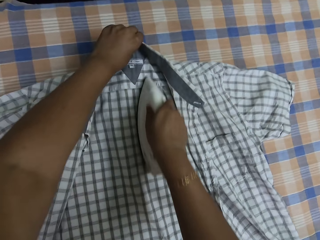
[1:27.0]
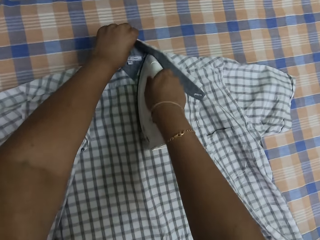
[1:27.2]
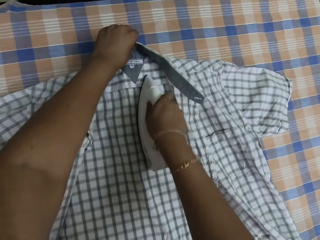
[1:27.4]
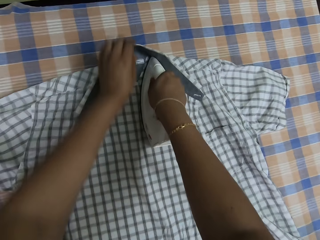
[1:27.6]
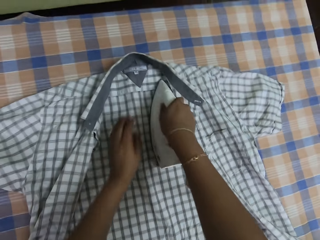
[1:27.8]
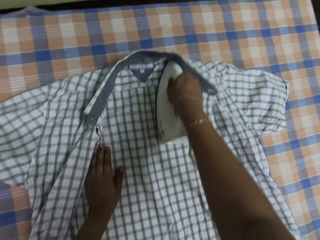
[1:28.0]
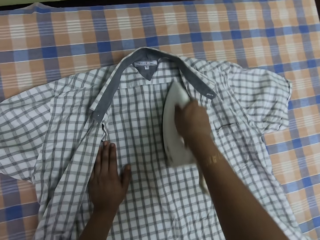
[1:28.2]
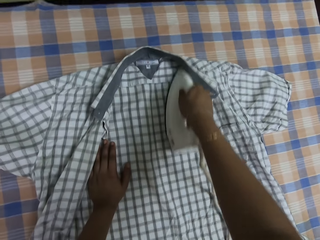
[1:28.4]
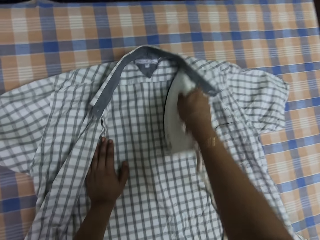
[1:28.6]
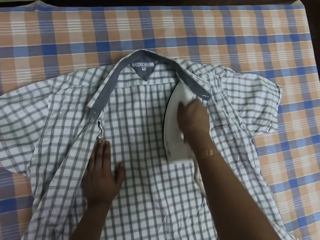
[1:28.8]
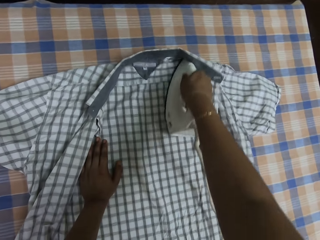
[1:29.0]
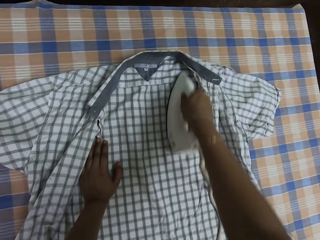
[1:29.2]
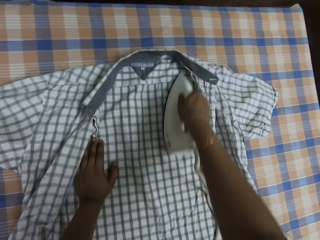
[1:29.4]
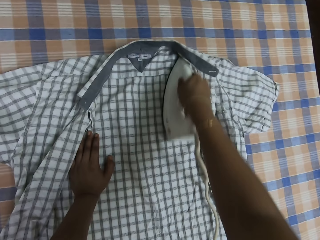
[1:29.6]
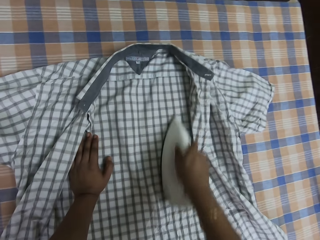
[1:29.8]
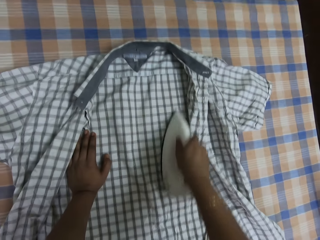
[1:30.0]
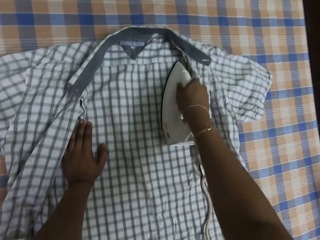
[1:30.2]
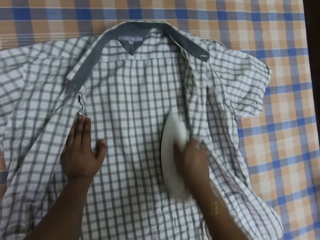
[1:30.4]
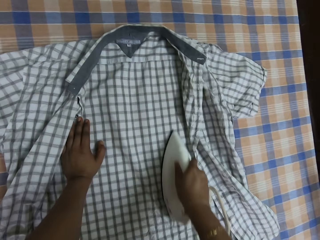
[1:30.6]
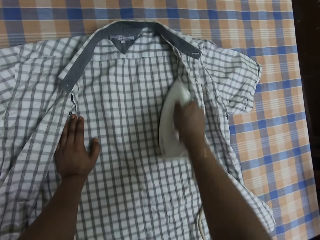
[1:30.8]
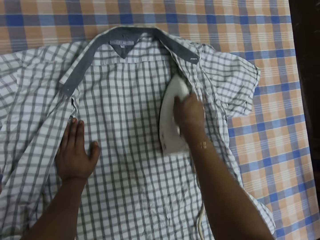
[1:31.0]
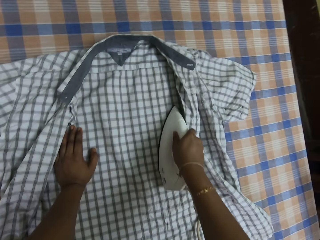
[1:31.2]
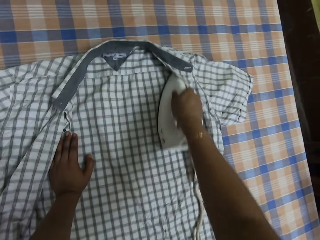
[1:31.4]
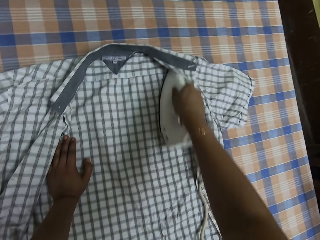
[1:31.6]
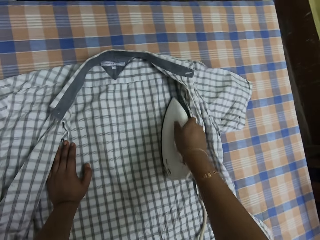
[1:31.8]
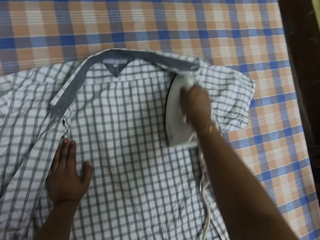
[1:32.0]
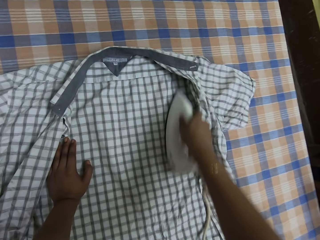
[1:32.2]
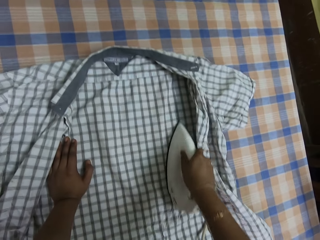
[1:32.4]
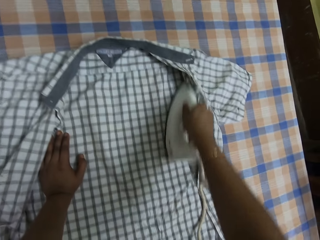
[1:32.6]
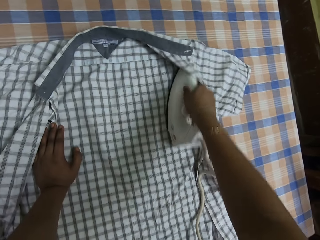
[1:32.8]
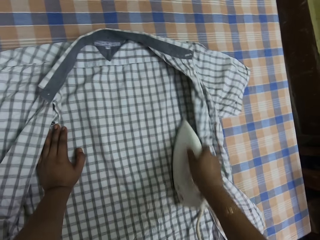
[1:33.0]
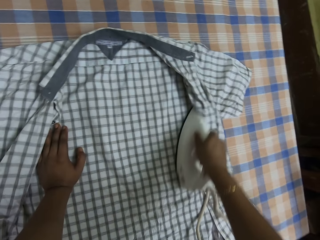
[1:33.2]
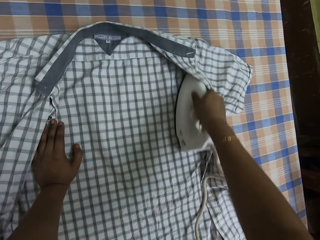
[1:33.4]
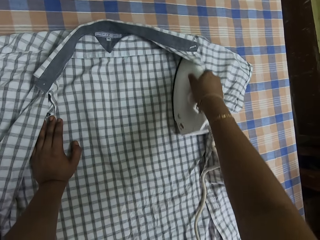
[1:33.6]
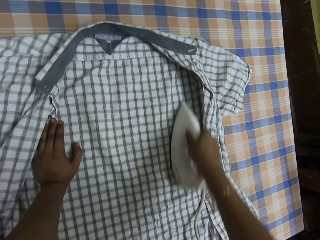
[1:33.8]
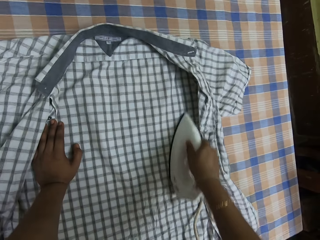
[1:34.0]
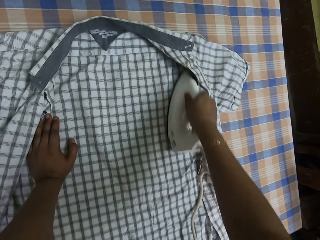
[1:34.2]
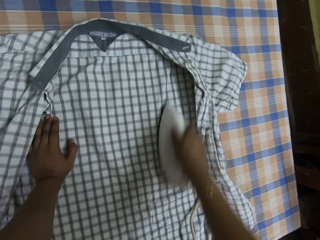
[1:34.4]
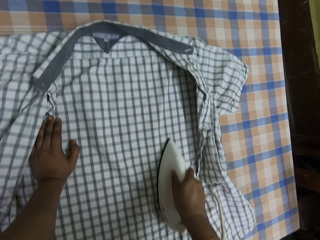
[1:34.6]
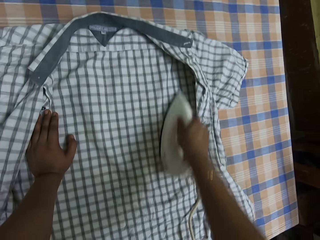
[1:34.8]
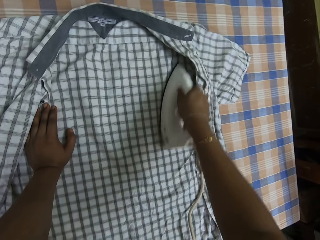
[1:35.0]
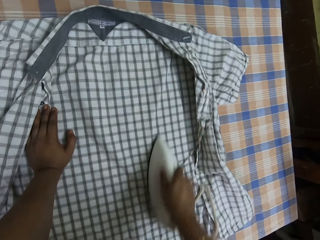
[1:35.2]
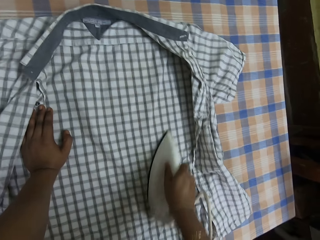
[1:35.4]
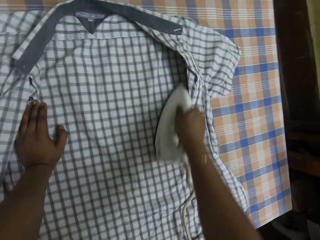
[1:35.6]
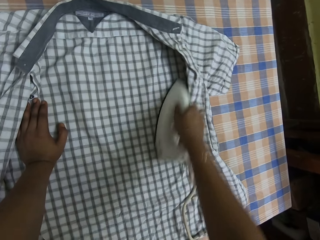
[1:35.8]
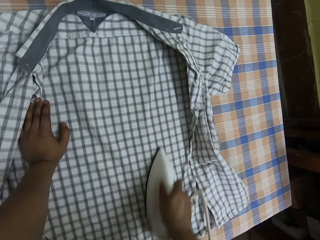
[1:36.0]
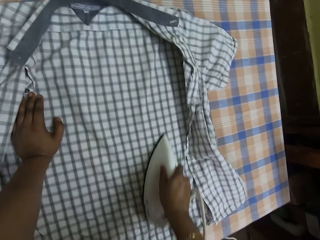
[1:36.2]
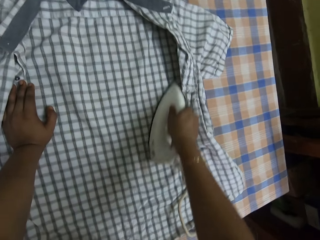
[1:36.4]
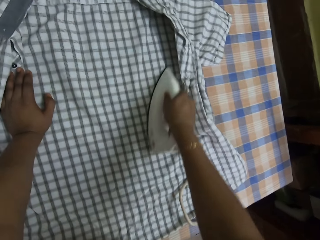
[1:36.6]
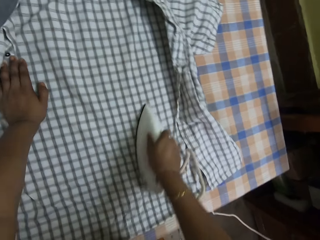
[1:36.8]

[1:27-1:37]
The camera wearer places her left hand on the shirt on the table.

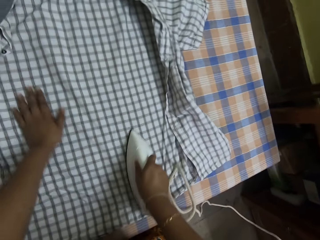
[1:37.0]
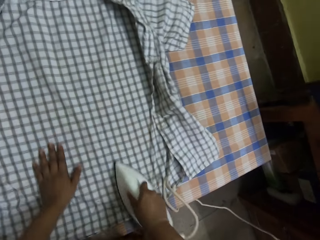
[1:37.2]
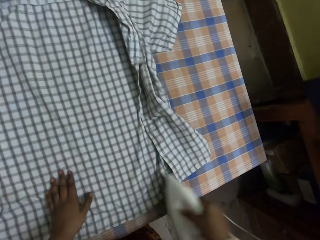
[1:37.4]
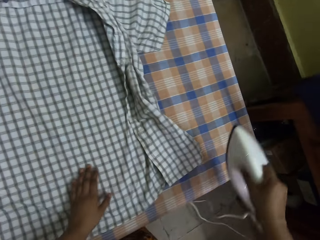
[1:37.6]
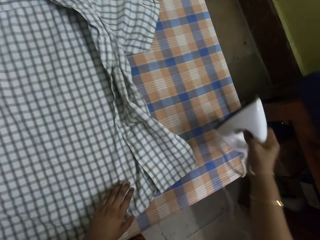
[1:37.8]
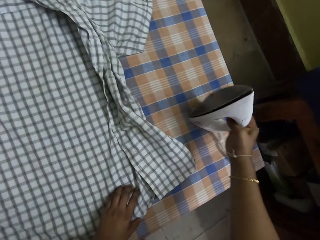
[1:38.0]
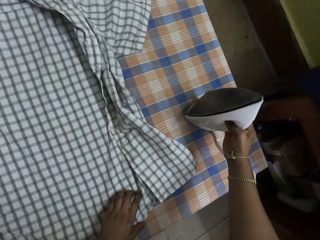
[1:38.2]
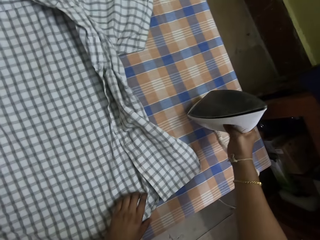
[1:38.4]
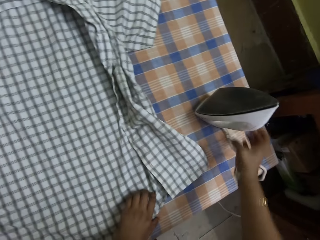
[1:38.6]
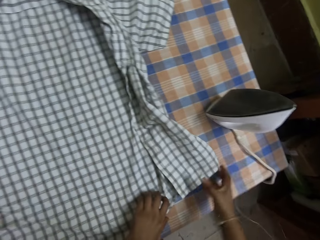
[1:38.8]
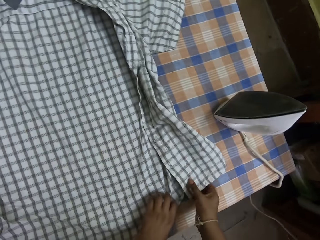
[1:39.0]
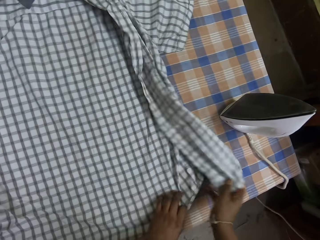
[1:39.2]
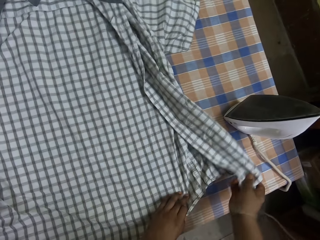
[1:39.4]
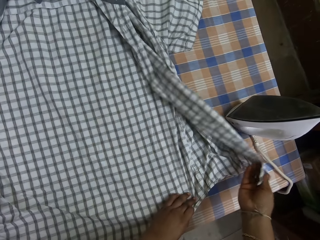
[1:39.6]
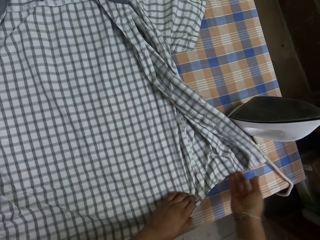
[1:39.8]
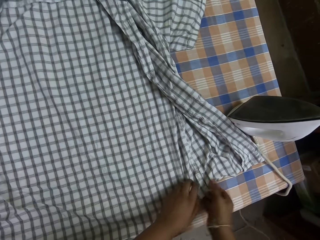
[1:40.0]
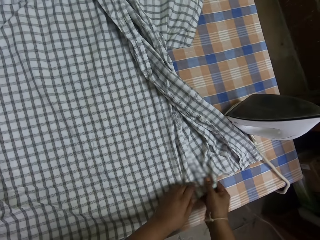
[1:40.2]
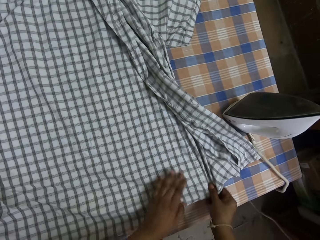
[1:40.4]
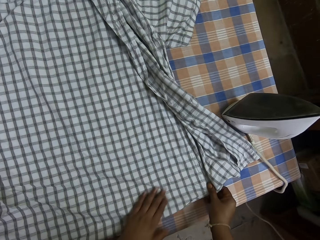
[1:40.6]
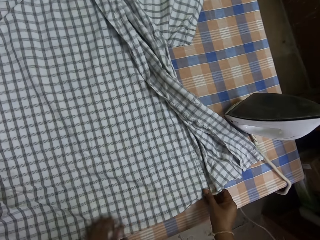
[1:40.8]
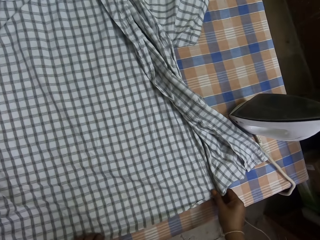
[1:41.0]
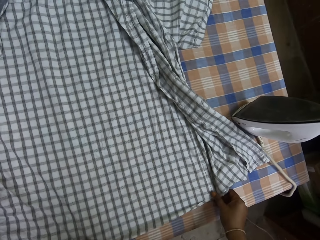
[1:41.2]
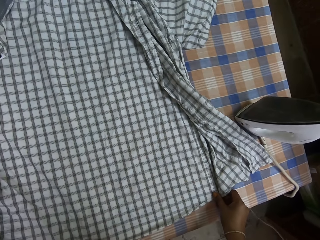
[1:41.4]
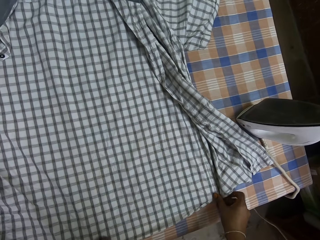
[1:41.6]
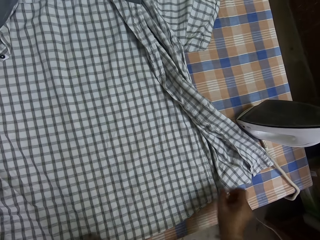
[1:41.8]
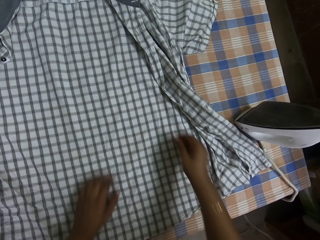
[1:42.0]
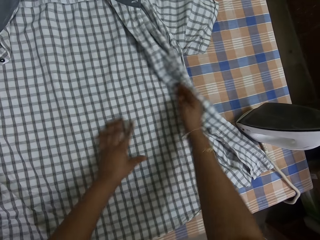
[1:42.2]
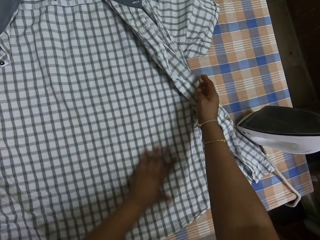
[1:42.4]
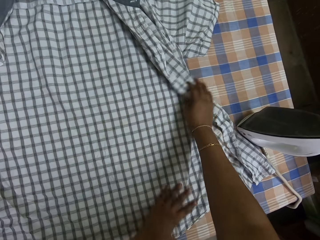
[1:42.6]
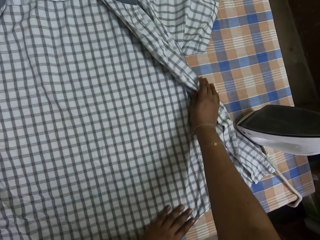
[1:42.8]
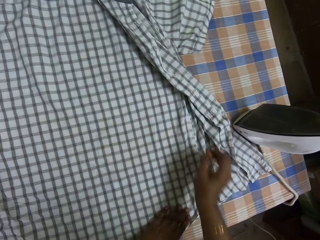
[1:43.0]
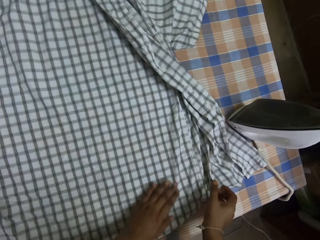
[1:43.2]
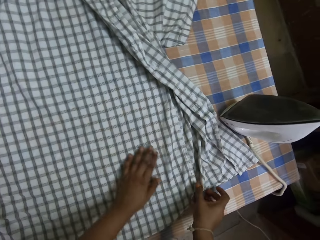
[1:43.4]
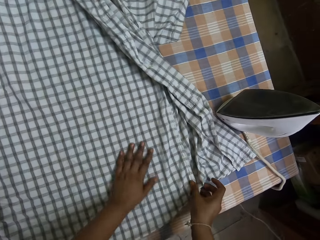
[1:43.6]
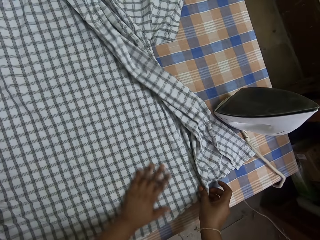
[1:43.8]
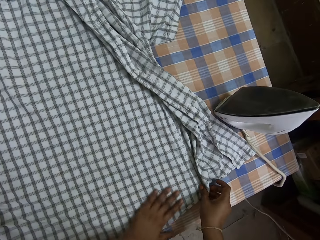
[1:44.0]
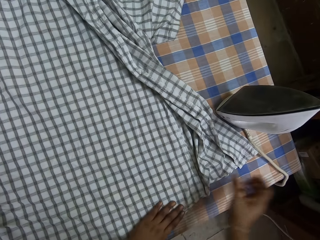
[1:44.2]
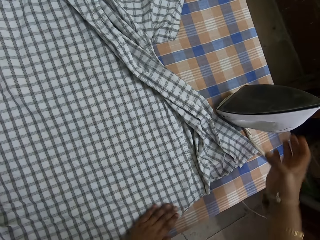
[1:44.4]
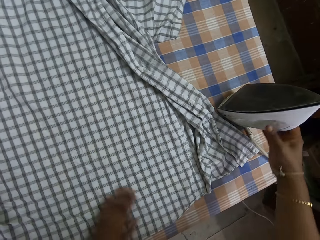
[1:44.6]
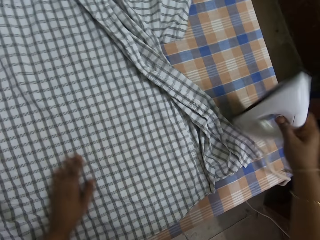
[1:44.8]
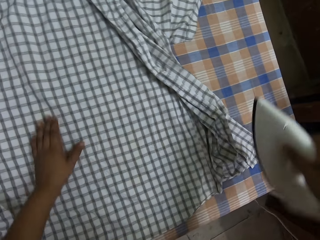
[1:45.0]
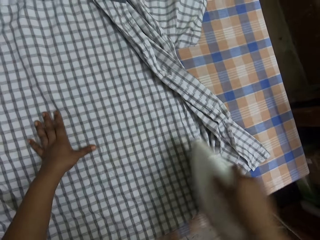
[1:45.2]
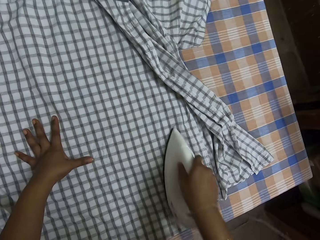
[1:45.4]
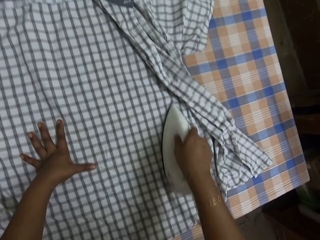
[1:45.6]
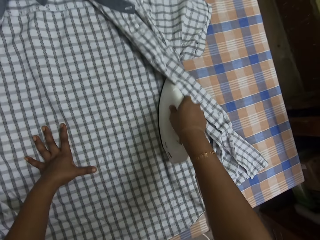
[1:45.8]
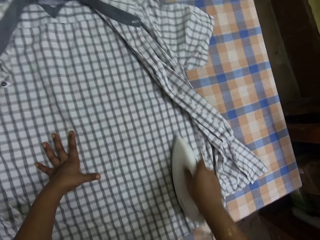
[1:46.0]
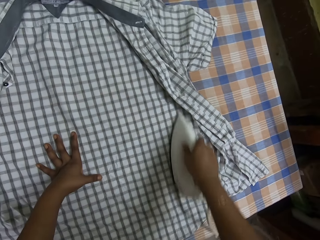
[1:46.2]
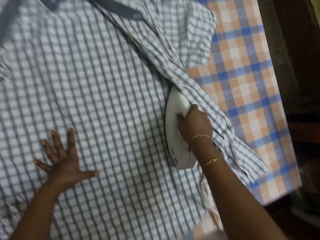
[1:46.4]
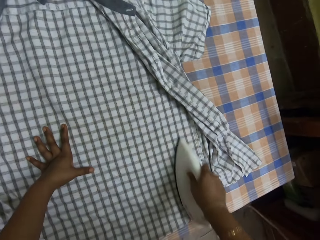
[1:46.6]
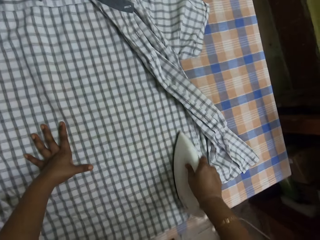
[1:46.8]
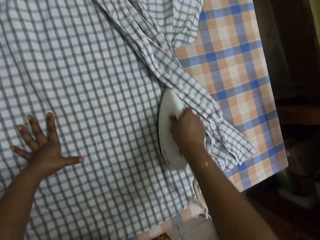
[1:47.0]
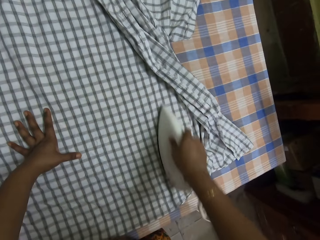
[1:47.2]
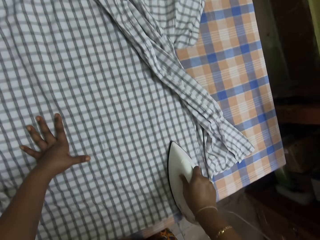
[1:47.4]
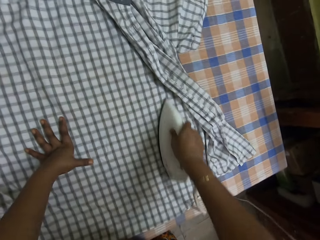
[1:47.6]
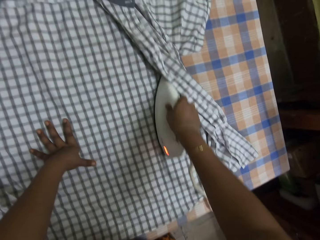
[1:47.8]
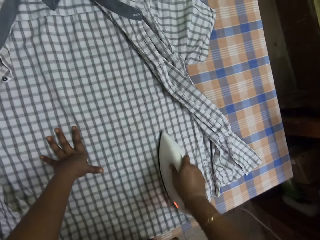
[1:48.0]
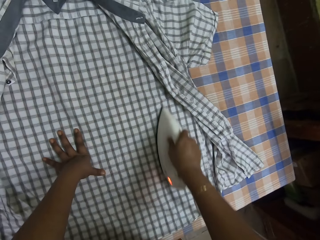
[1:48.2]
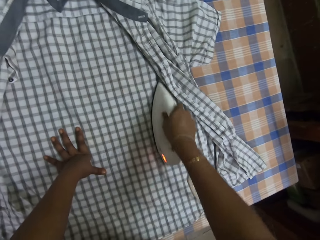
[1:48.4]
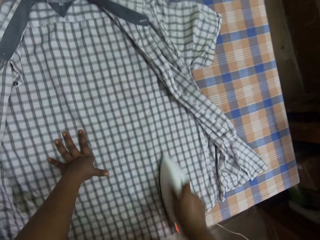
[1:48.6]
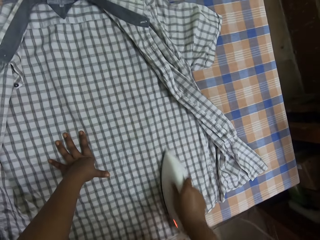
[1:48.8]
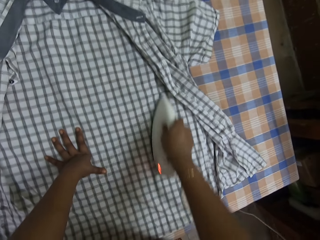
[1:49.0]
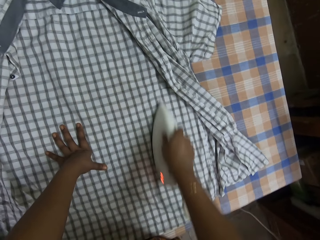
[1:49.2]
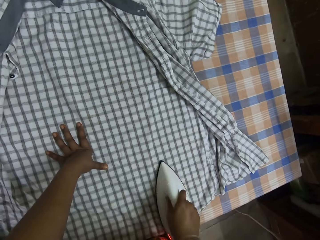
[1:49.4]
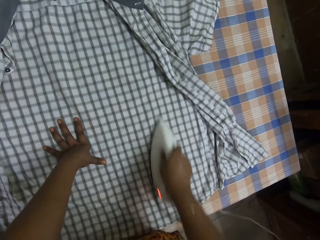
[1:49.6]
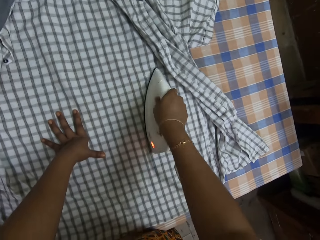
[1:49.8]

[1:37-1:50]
The camera wearer places her left hand on the shirt on the table. She places the pressing iron on the table with her right hand. She adjusts the shirt on the table with her hands. She picks up the pressing iron from the table with her right hand. She places her left hand on the shirt on the table. She irons the shirt with the iron in her right hand.
